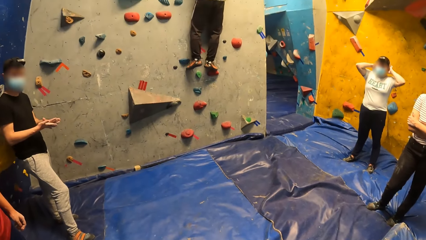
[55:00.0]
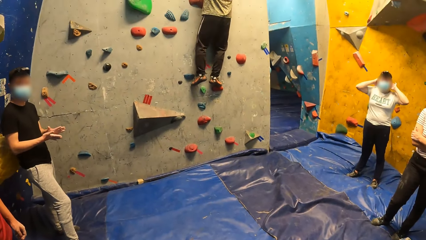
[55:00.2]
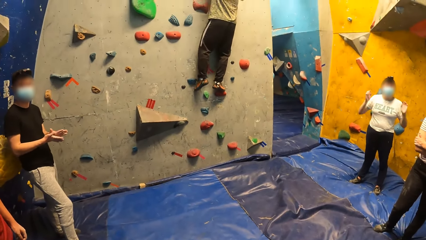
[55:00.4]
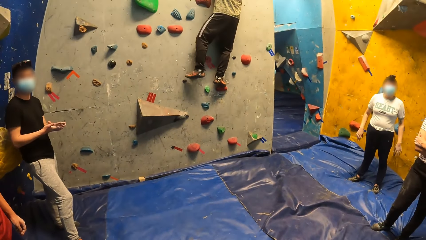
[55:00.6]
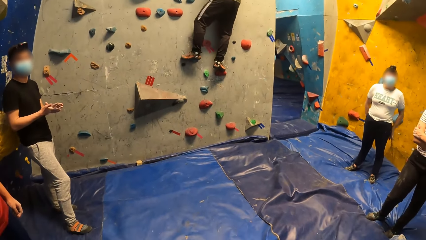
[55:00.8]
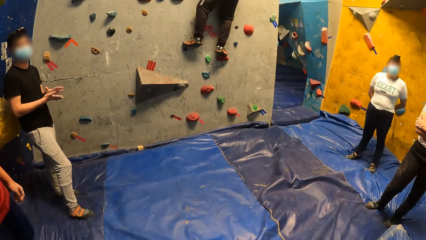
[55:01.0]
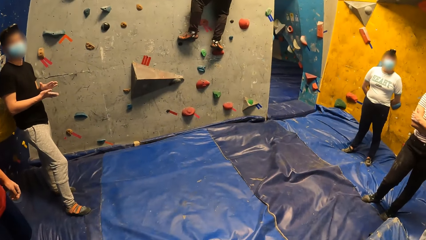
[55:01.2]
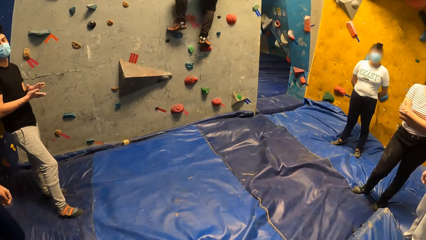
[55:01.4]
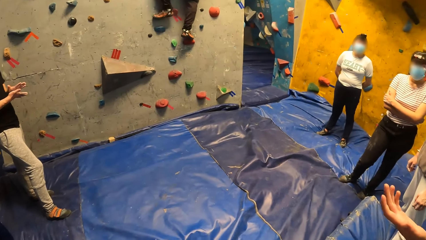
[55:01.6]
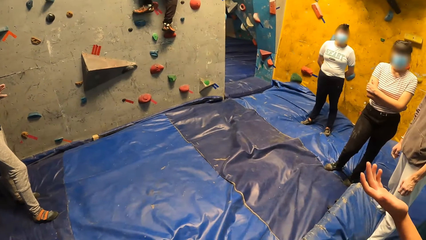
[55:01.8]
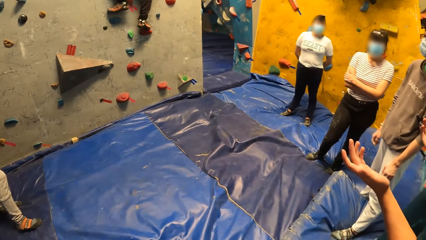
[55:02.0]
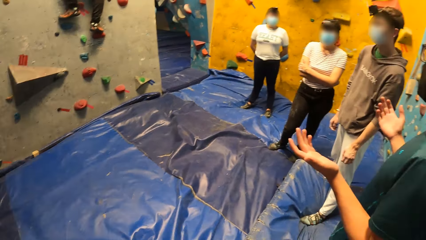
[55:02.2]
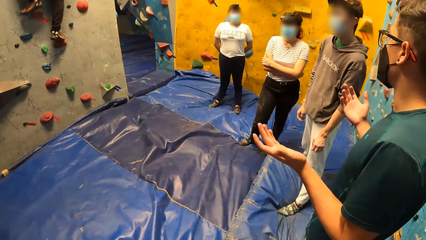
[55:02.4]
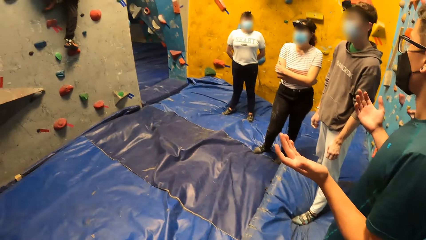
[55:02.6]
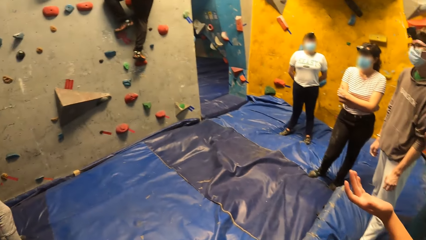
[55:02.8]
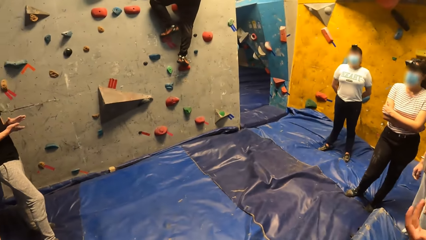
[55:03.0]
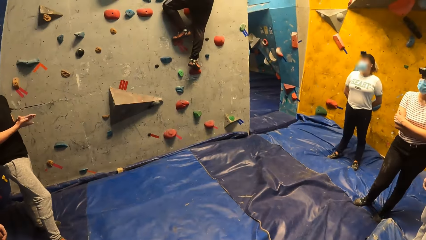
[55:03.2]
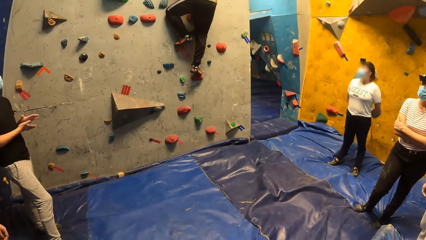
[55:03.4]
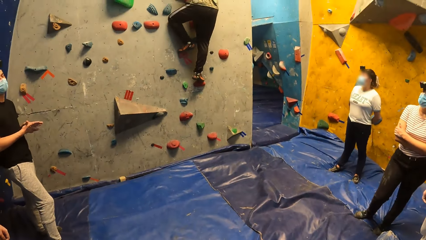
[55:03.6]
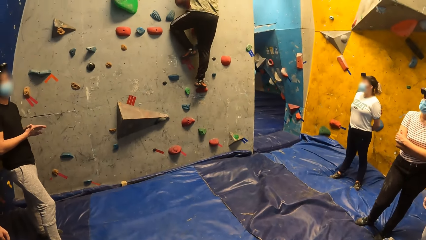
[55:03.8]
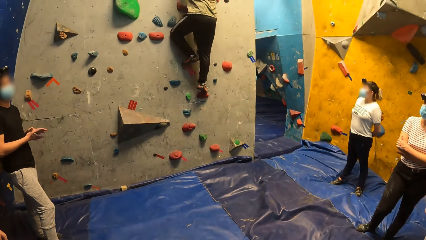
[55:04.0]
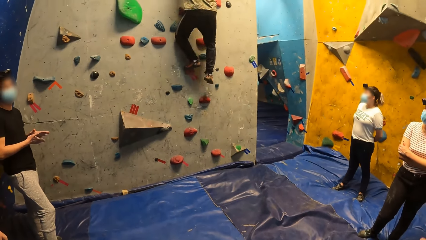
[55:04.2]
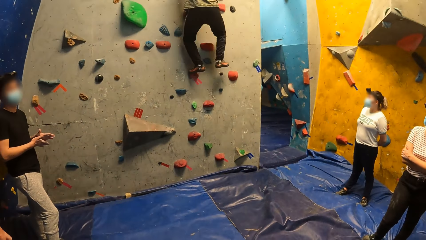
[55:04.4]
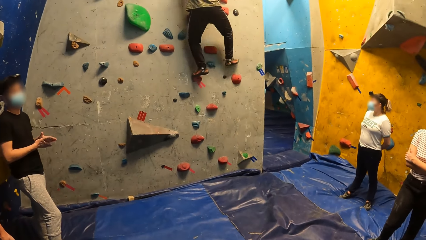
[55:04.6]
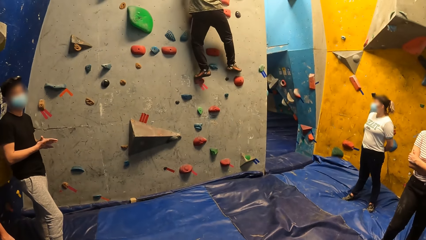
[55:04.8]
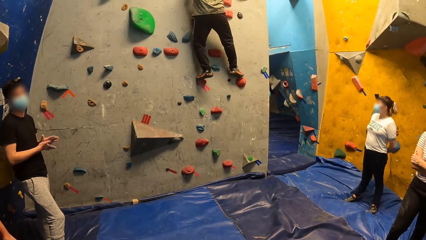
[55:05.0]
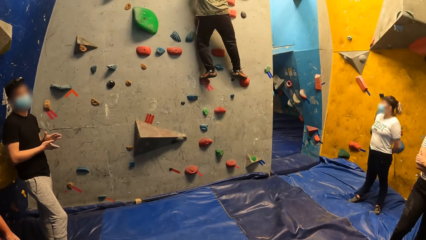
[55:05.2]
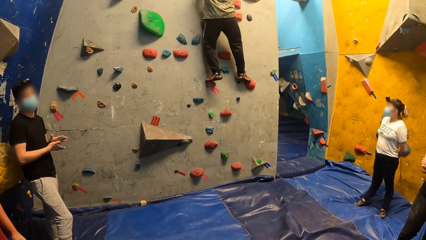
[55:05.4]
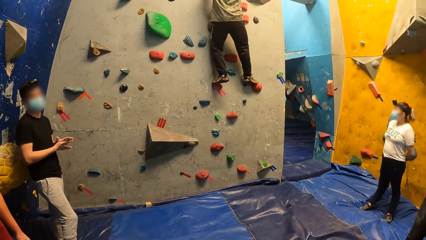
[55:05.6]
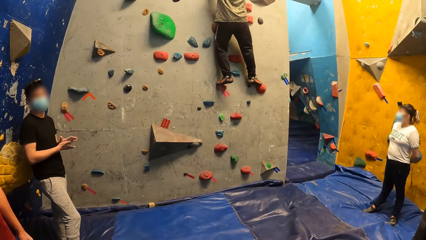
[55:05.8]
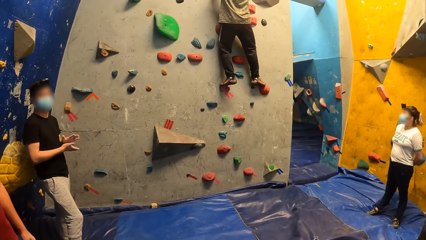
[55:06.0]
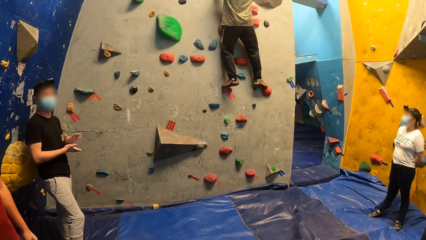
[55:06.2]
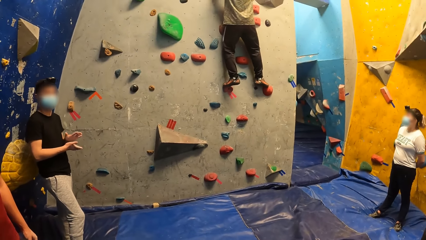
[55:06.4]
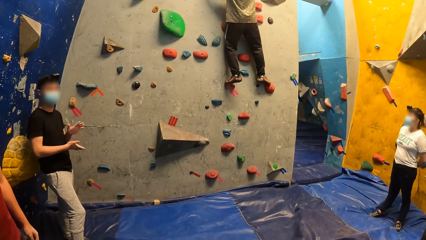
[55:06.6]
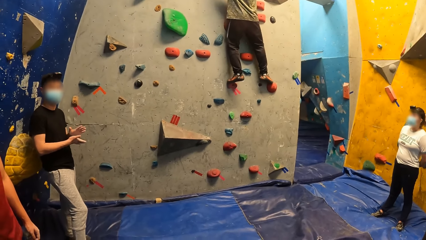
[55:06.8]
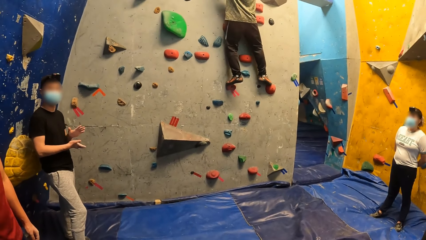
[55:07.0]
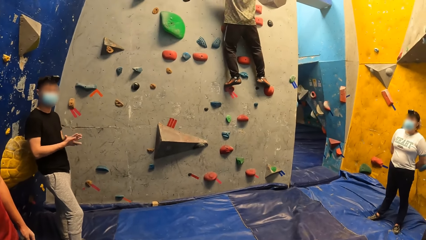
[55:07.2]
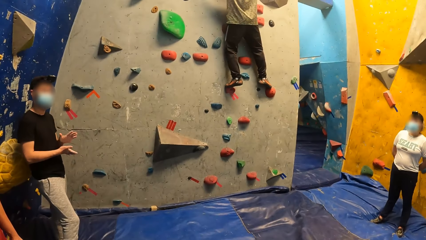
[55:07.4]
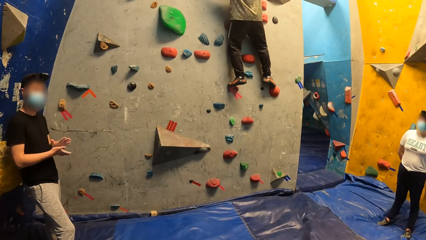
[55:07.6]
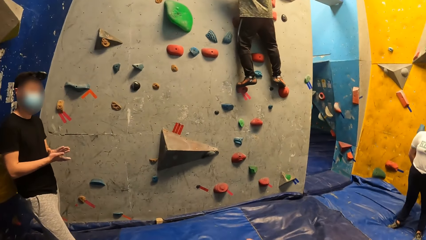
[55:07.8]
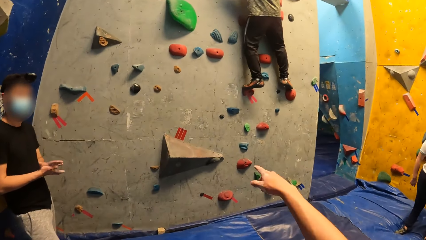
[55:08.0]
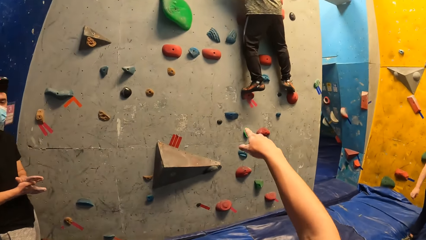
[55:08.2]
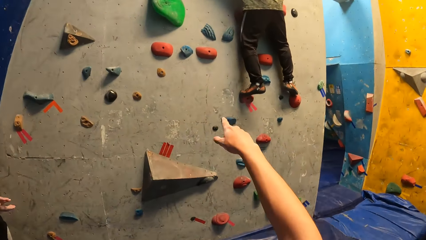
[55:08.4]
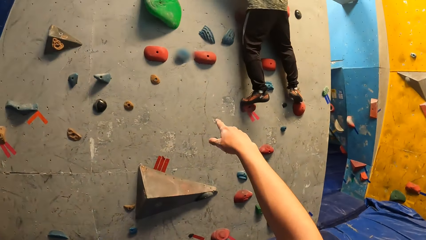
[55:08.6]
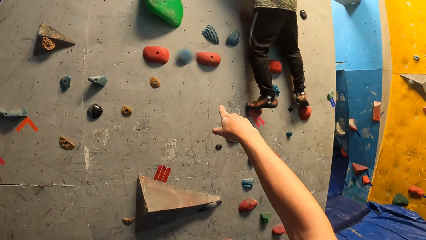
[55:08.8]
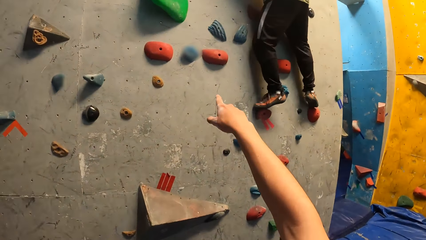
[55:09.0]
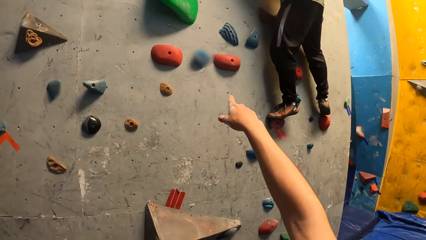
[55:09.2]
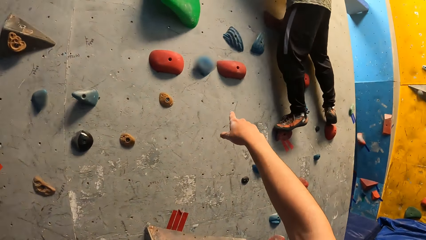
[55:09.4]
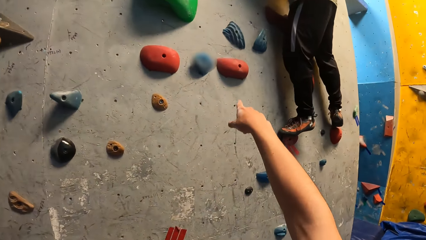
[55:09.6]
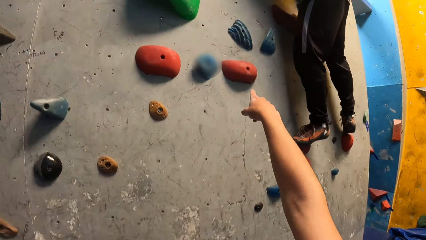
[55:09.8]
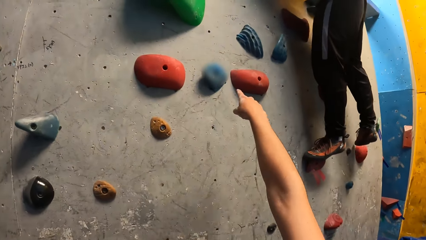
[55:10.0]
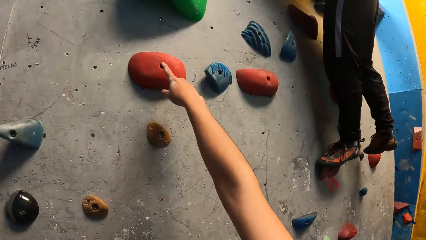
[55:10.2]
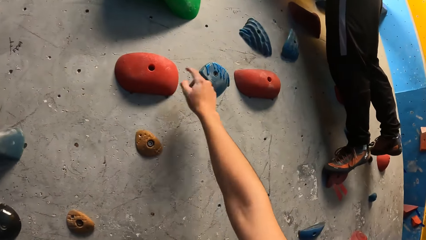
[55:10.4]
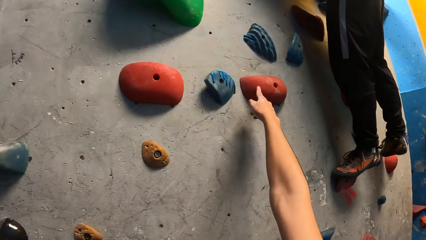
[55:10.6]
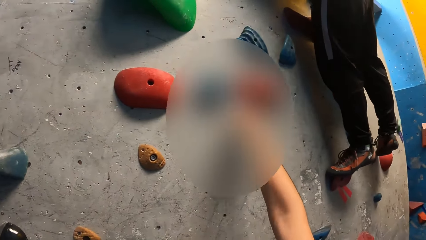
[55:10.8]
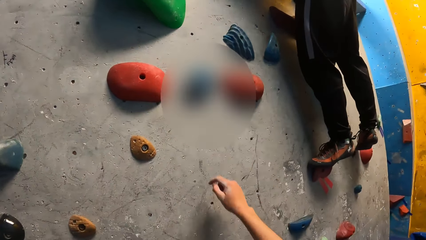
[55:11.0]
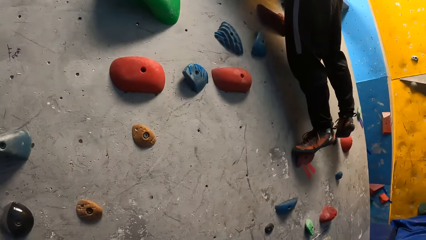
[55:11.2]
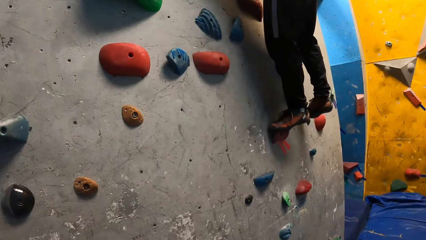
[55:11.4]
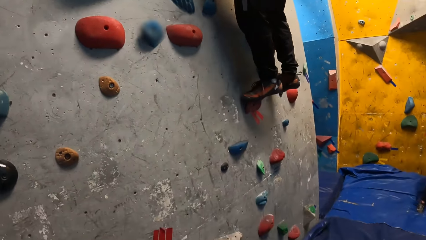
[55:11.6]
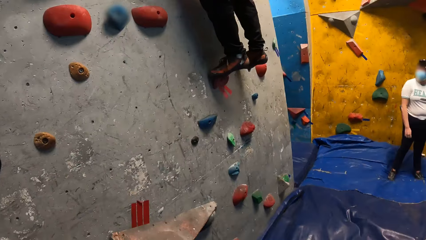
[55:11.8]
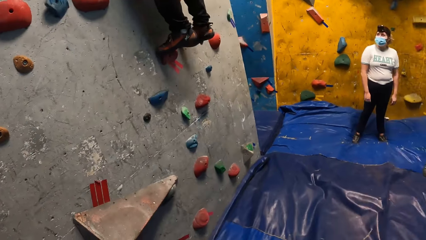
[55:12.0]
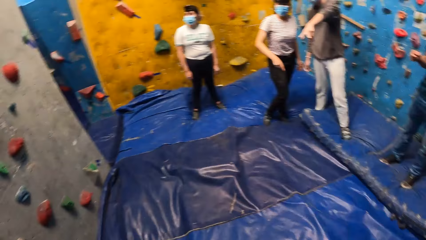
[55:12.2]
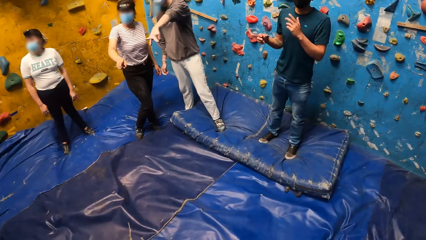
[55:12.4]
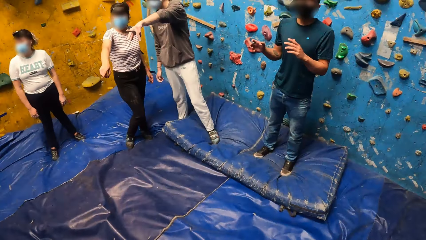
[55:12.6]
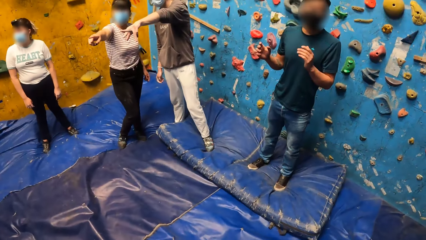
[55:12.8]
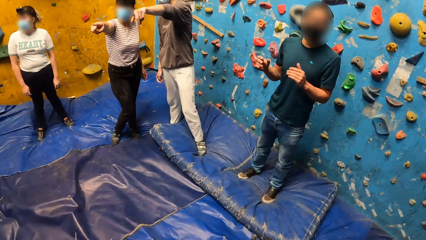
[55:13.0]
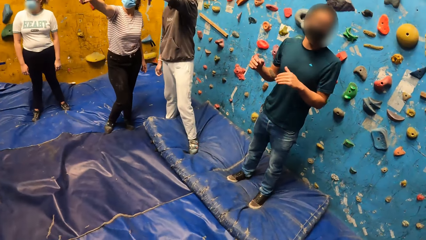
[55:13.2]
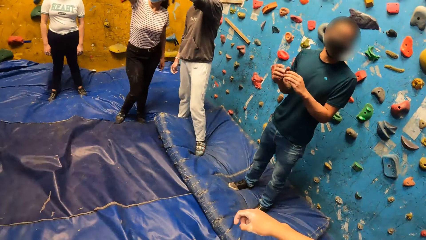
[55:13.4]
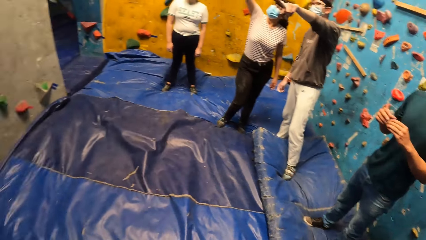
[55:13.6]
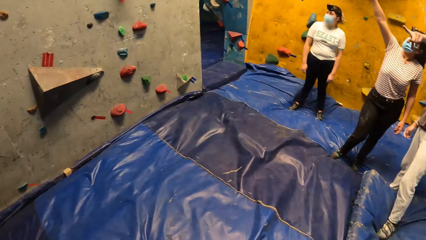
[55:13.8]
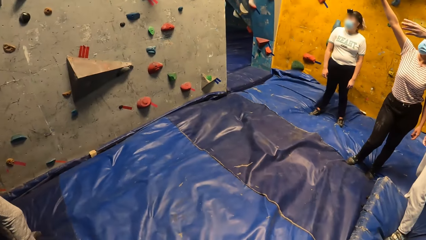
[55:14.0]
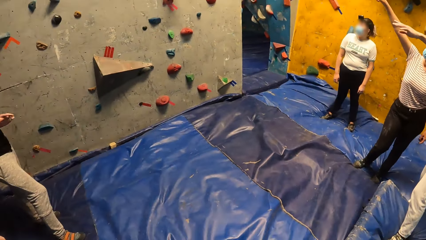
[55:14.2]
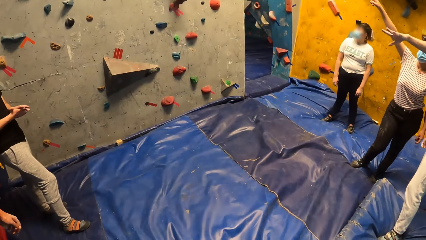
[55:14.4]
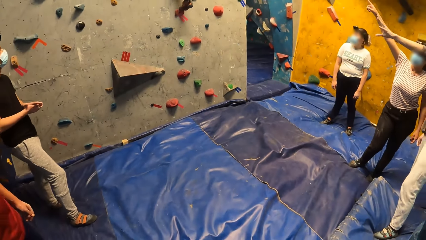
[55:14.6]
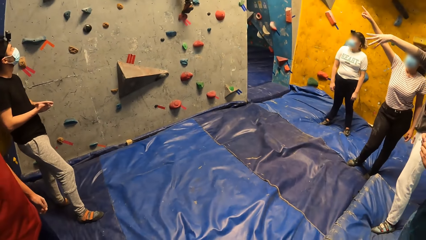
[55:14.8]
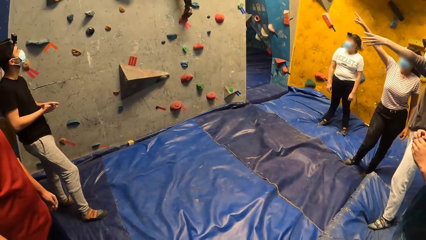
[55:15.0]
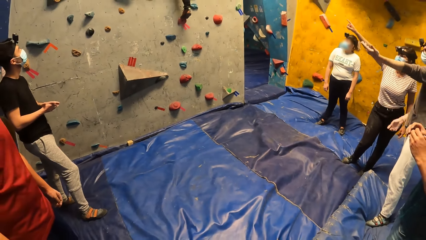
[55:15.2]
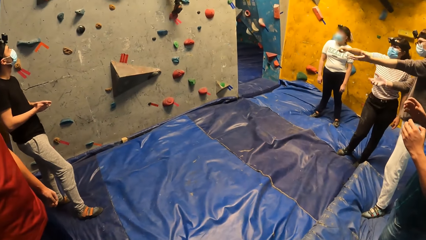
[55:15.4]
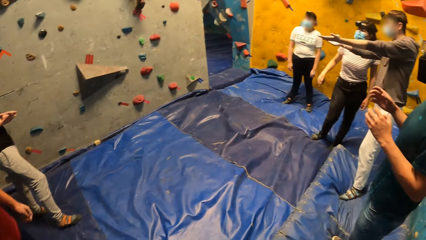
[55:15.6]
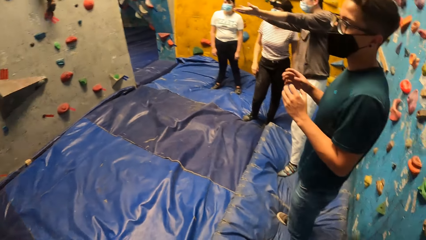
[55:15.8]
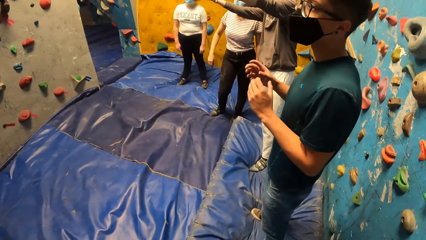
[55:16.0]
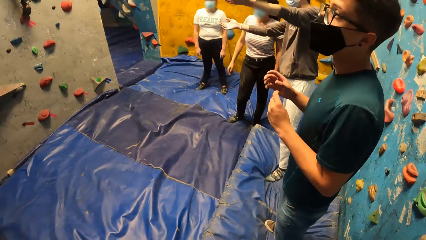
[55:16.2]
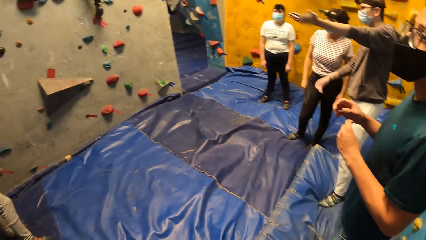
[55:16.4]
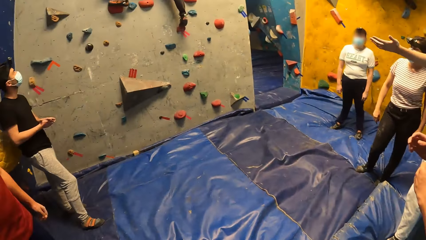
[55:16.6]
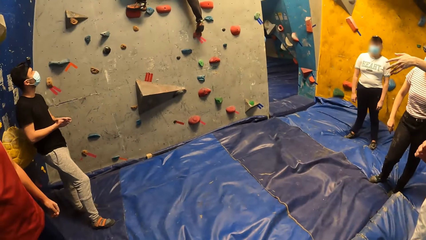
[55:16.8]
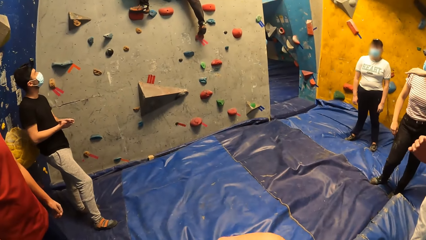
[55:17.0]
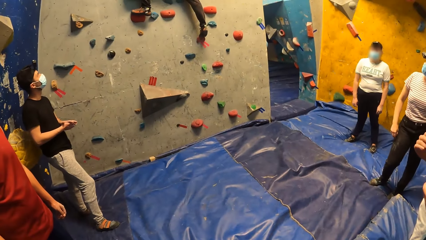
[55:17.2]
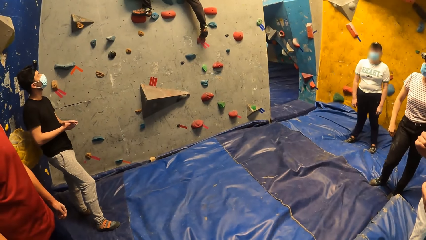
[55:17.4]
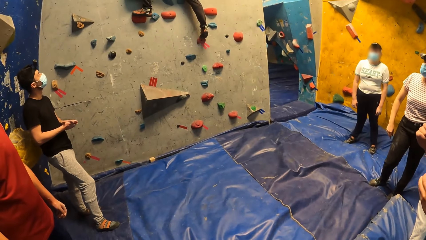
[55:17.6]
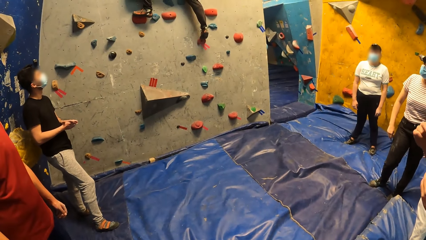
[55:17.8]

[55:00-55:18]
A man interacts with the camera wearer. Another man interacts with the group of people. Another man places his right leg on a sloper on the bouldering wall. The first man claps both hands together. The camera wearer points at the rocks on the climbing wall and walks towards the climbing wall. He touches a climb hold on the bouldering wall with his right hand. He walks on the crash mats. A woman interacts with another man. The second man interacts with the camera wearer. The camera wearer looks around.
